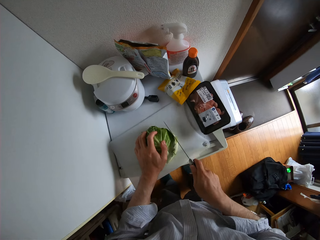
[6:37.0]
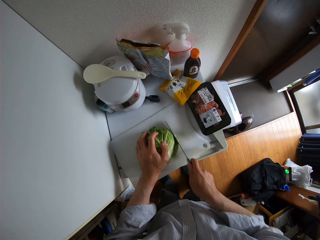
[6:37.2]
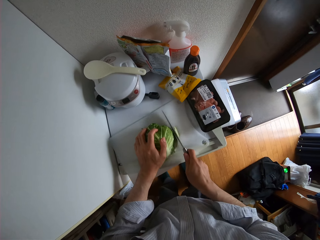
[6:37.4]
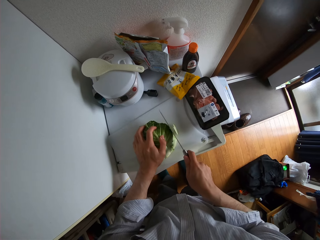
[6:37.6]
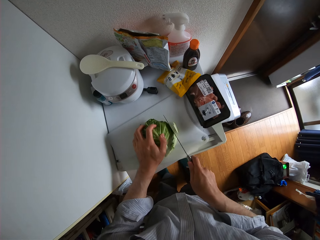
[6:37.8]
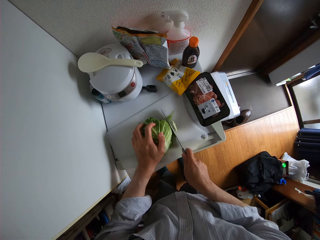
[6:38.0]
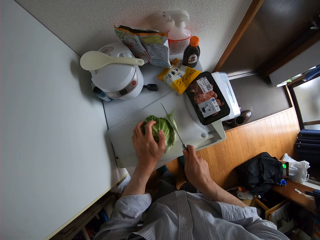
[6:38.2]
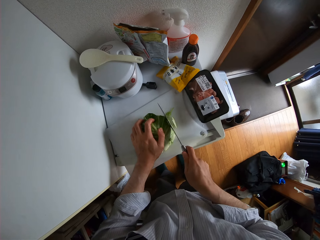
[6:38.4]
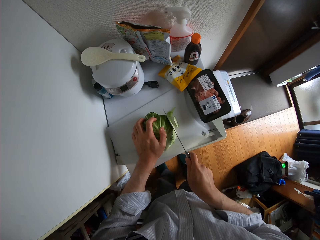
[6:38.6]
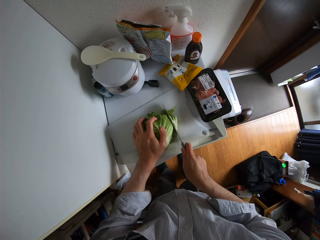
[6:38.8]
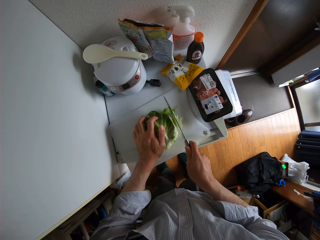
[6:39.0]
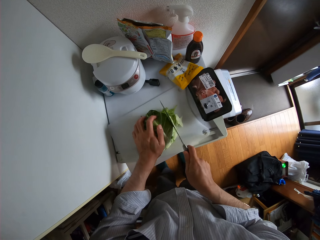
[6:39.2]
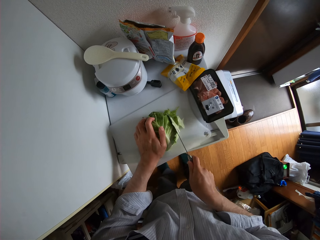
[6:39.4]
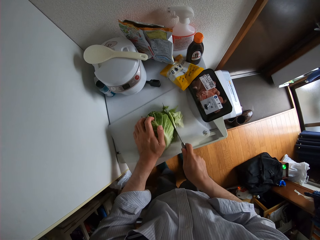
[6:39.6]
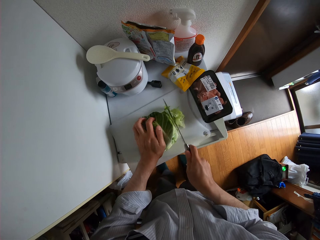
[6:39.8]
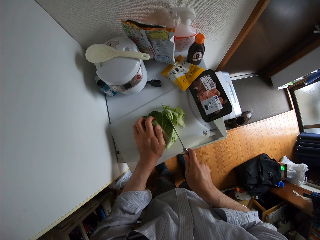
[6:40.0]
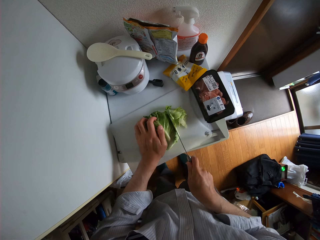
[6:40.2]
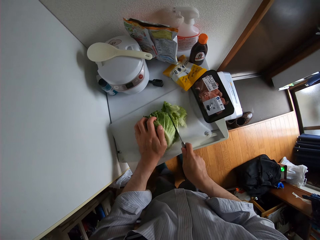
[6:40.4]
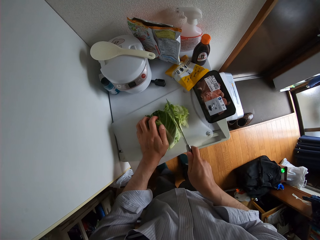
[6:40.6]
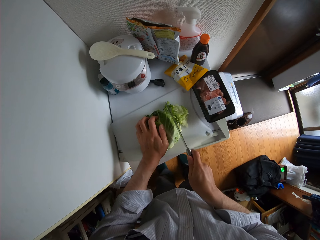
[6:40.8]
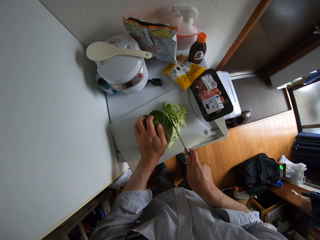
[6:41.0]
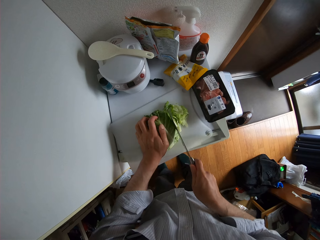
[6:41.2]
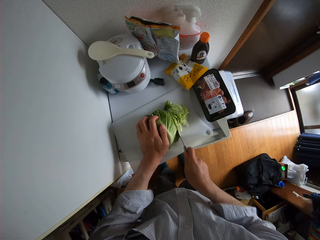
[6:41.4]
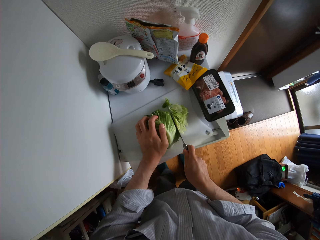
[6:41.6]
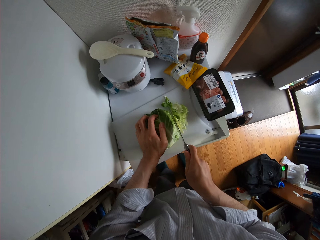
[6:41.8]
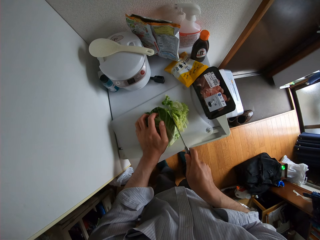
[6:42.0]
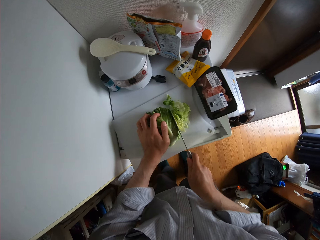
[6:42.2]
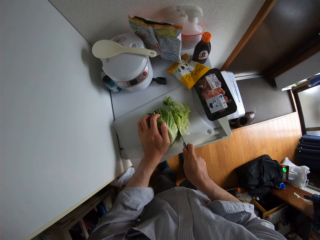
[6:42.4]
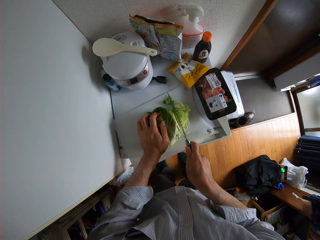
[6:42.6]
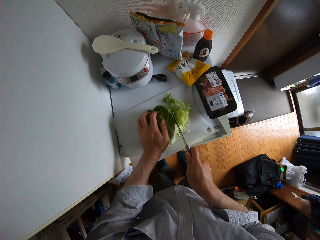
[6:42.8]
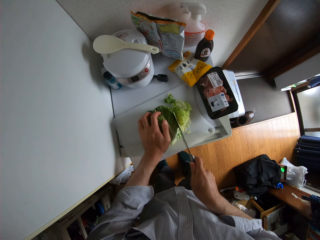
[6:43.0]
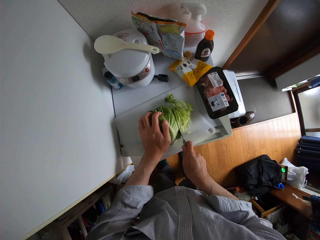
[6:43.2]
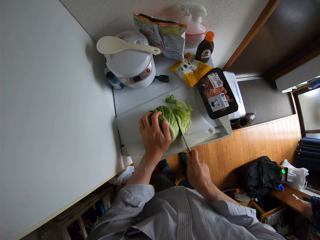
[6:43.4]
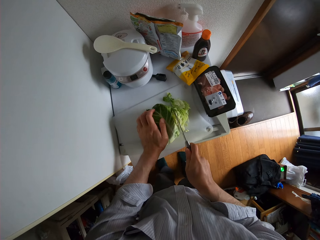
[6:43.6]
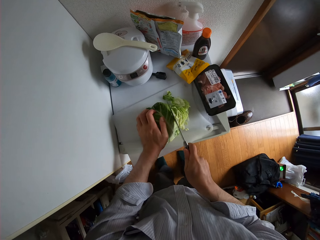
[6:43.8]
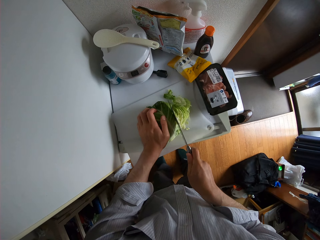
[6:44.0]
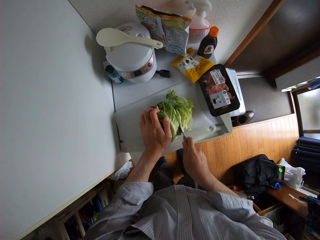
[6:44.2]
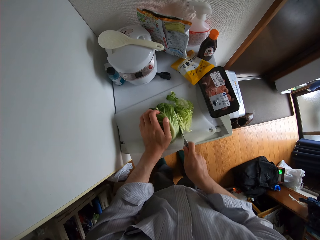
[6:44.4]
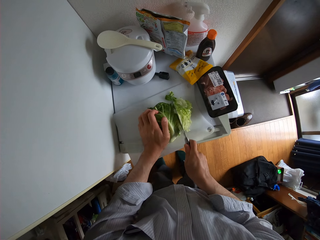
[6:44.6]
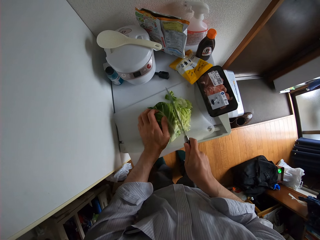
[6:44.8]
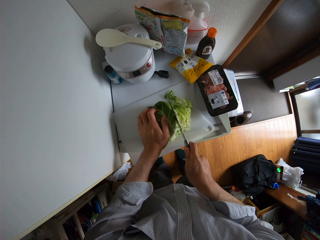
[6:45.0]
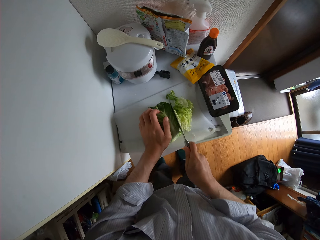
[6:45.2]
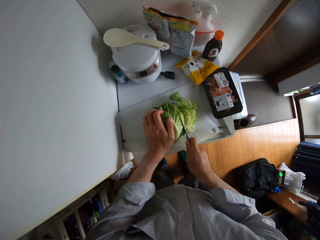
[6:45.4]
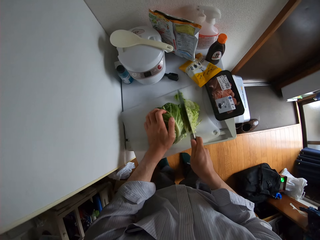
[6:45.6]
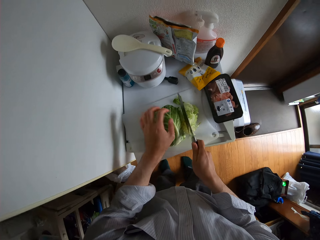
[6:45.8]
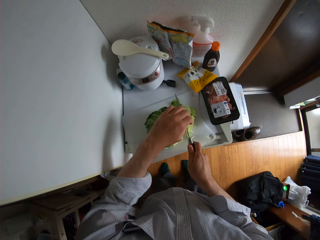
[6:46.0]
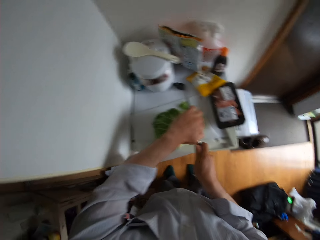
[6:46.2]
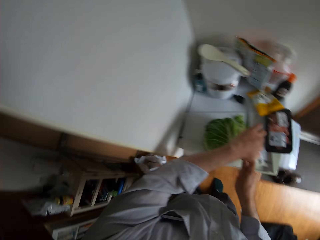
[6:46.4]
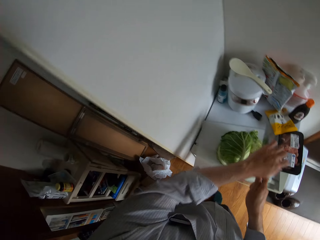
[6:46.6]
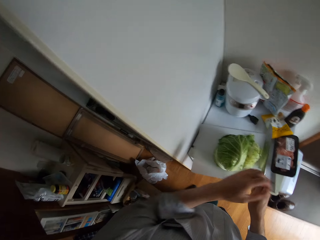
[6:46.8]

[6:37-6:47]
The camera wearer chops the cabbage.

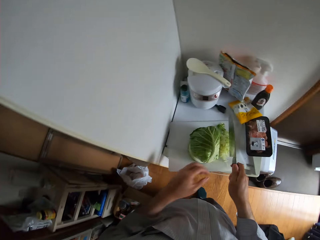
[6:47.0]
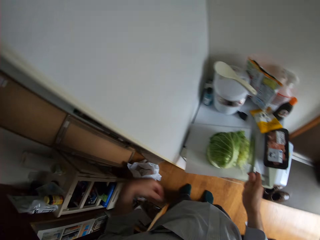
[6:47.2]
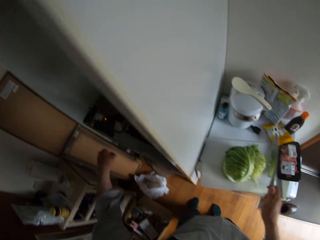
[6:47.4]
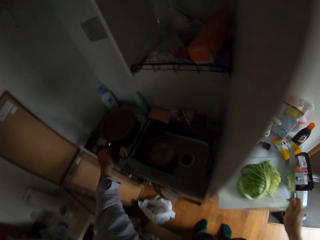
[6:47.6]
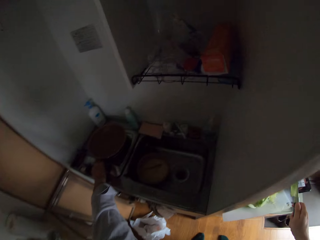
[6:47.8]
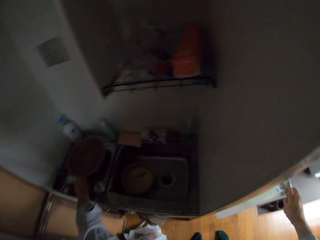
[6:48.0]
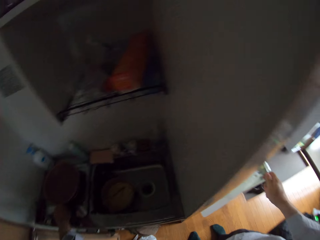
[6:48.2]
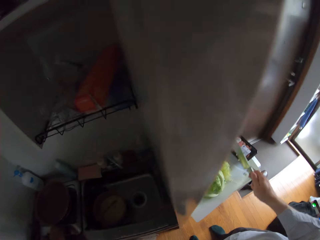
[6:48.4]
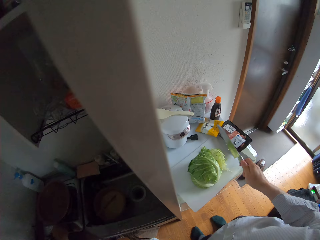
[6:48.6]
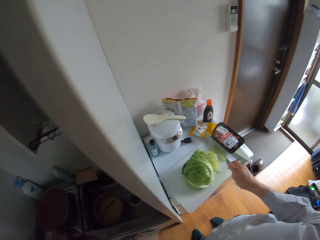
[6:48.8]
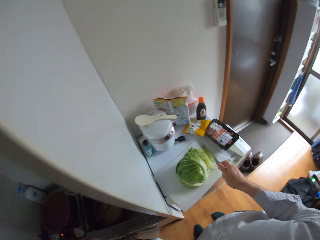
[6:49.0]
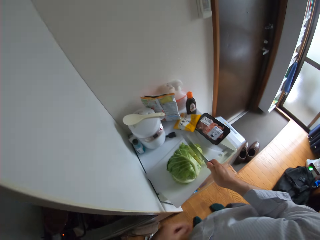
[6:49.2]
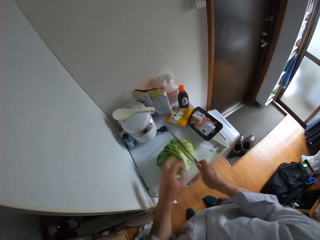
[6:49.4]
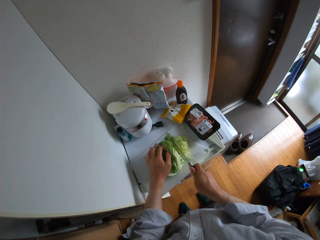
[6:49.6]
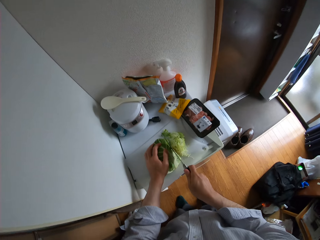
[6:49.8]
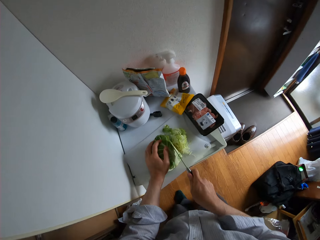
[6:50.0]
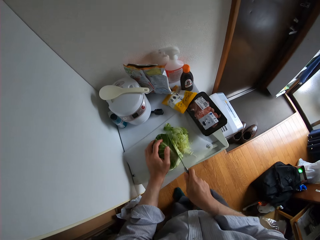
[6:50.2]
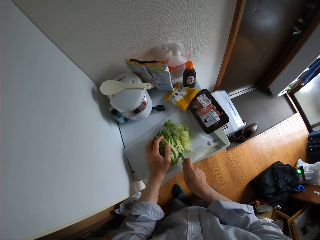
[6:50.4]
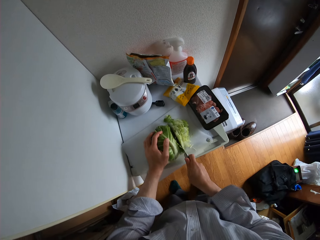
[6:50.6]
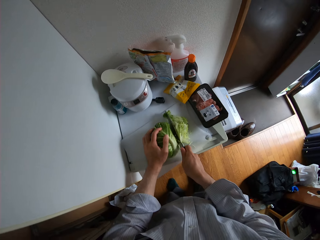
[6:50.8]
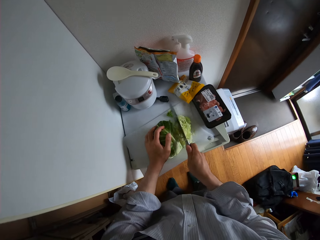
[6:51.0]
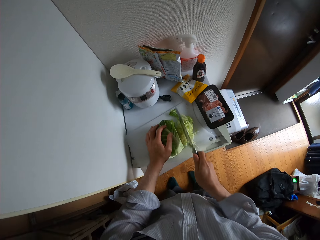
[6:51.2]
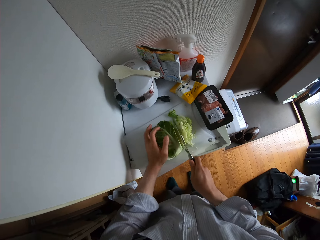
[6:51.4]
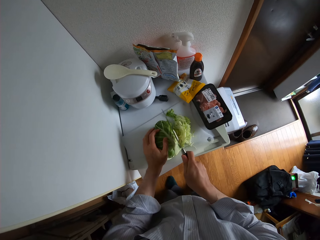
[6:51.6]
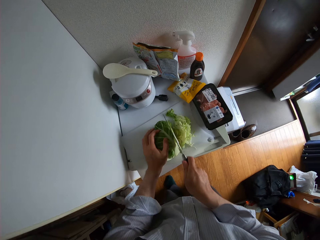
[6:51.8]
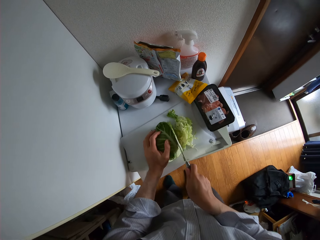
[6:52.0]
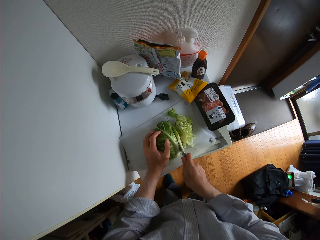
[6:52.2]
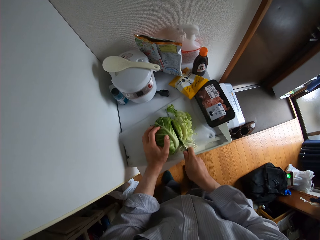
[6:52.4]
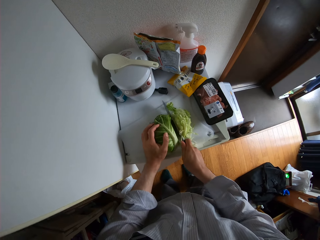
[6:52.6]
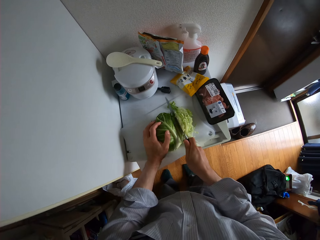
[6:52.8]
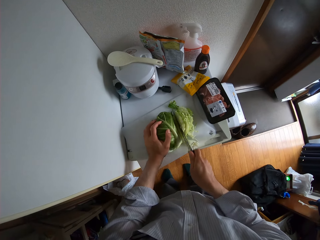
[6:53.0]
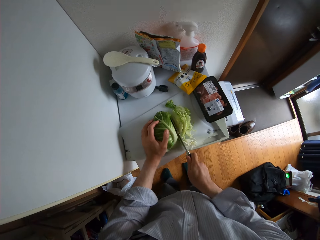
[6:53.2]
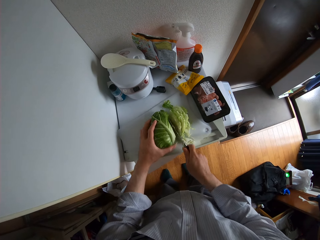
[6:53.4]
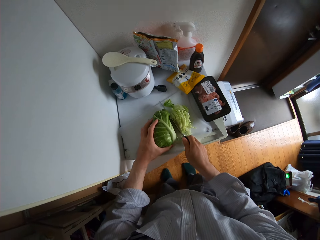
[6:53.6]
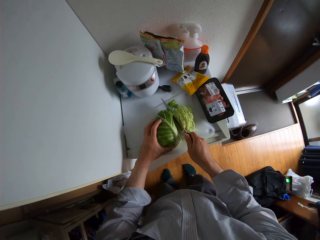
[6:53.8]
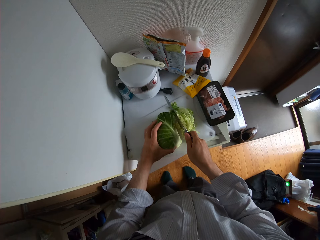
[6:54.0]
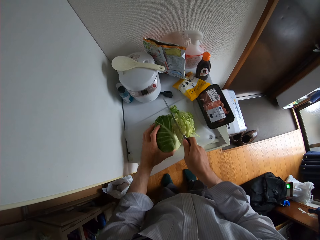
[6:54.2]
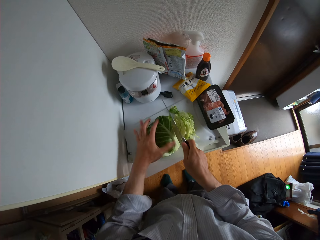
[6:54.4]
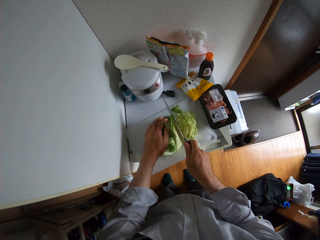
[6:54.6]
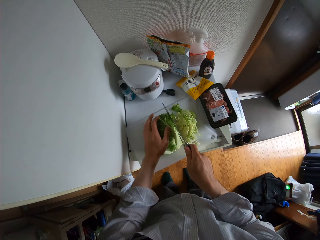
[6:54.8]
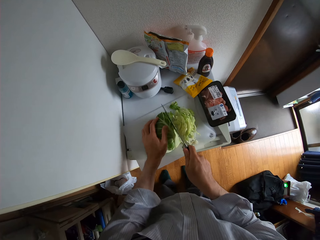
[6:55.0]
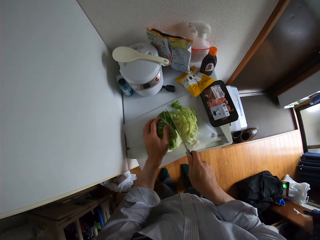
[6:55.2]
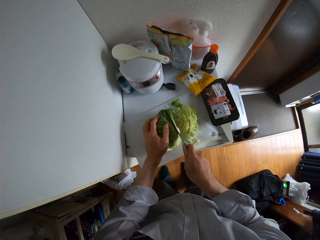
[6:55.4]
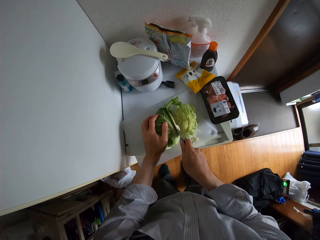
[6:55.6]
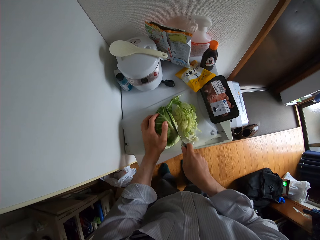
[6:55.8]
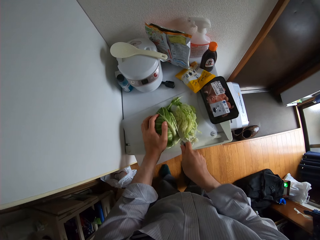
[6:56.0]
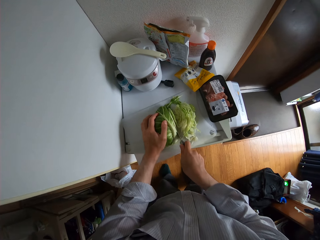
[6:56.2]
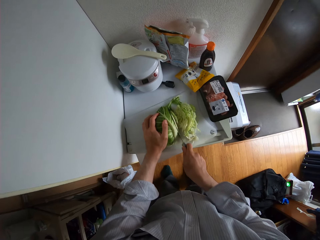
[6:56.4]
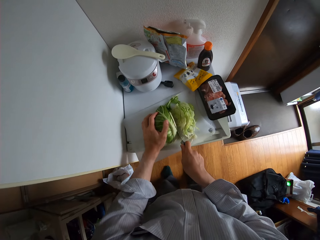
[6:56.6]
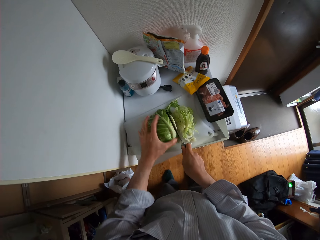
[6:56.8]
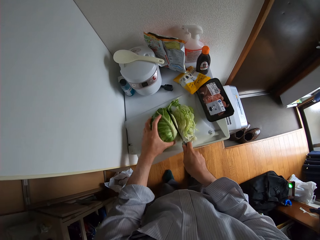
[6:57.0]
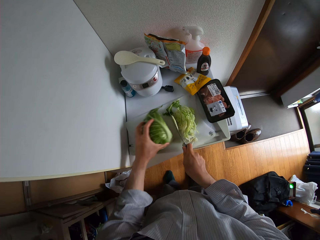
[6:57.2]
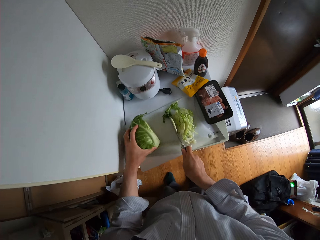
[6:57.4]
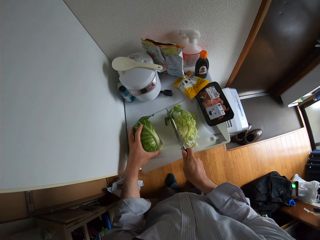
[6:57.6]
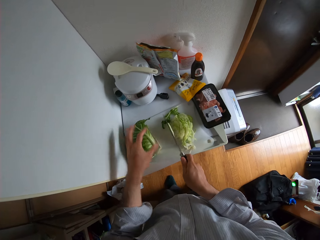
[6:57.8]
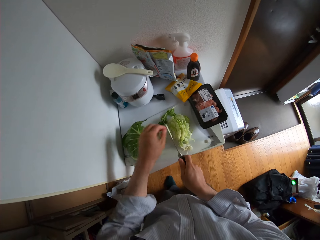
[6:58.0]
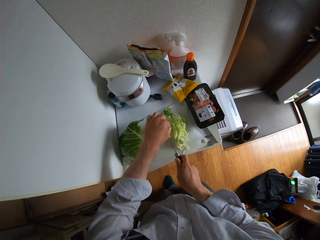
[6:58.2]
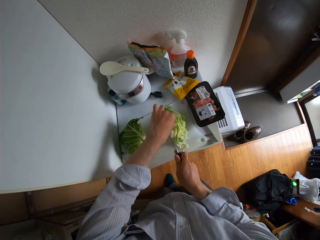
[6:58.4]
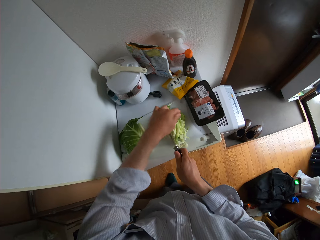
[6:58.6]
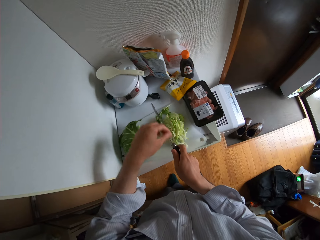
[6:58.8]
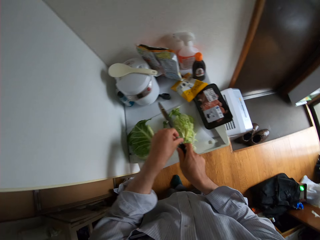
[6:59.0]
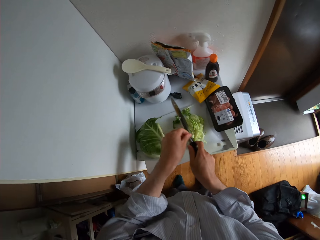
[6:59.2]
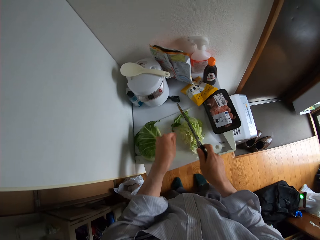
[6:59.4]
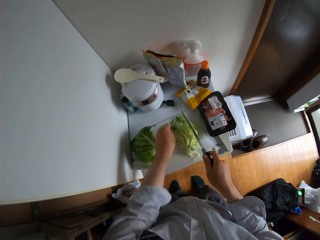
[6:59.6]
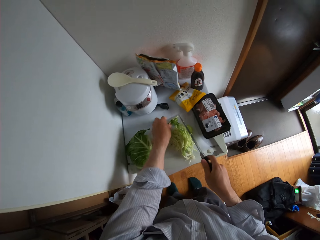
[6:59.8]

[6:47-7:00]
The camera wearer turns off the gas cooker. They cut the cabbage with the knife.
